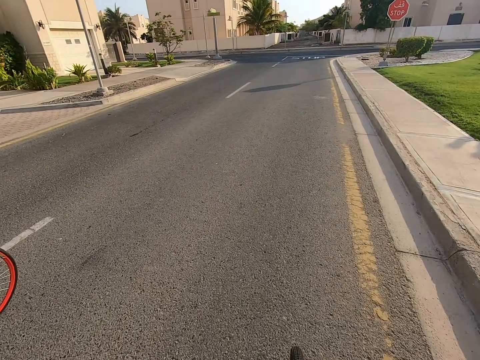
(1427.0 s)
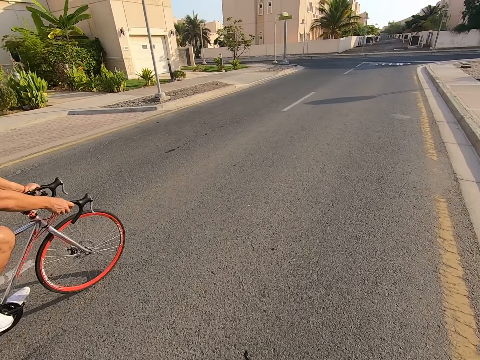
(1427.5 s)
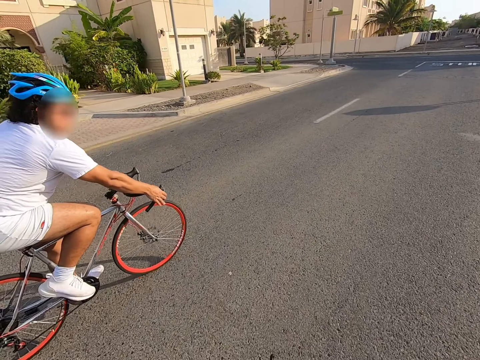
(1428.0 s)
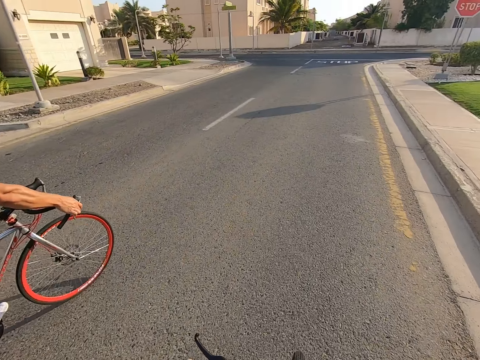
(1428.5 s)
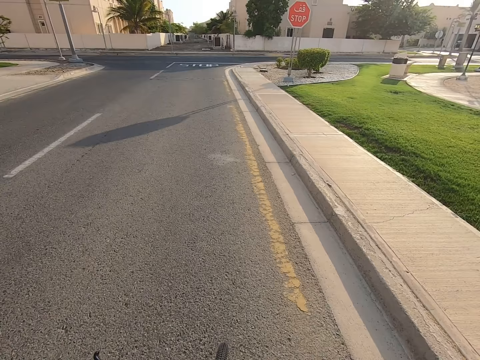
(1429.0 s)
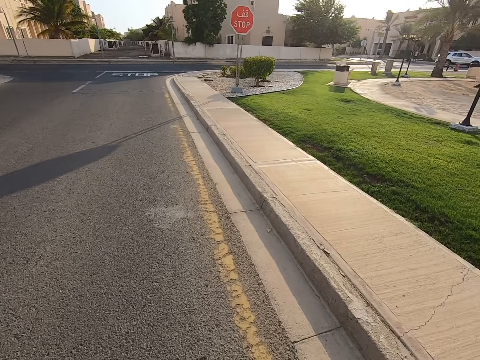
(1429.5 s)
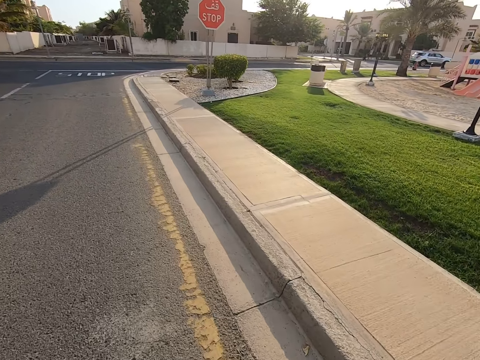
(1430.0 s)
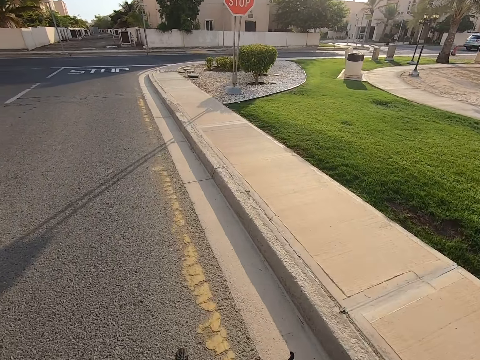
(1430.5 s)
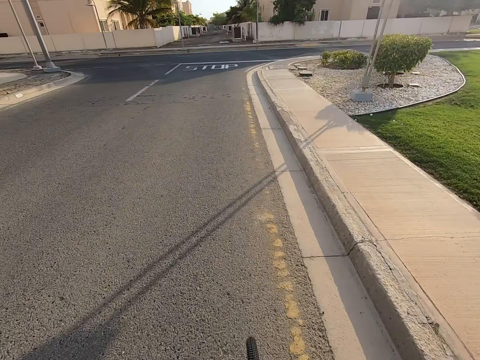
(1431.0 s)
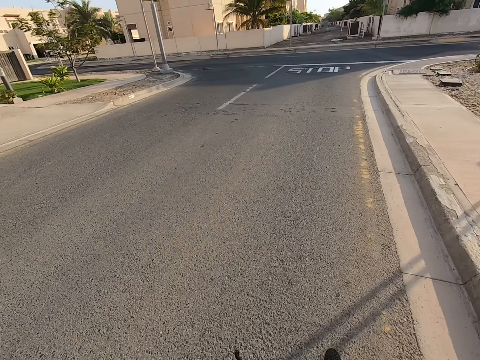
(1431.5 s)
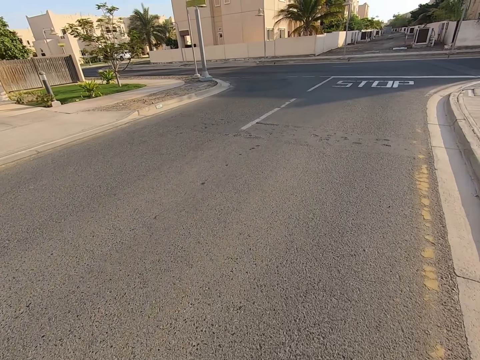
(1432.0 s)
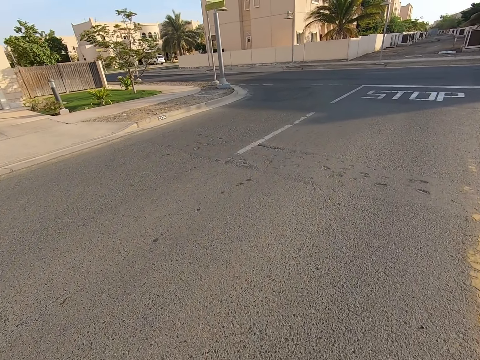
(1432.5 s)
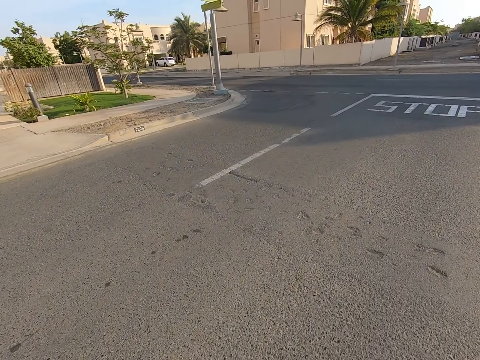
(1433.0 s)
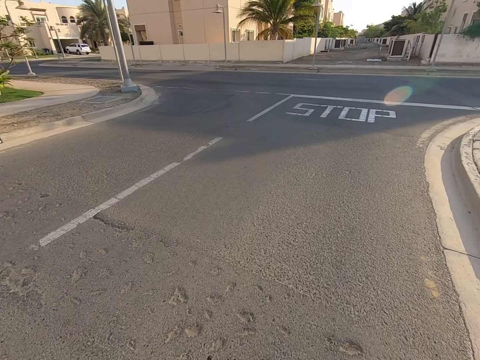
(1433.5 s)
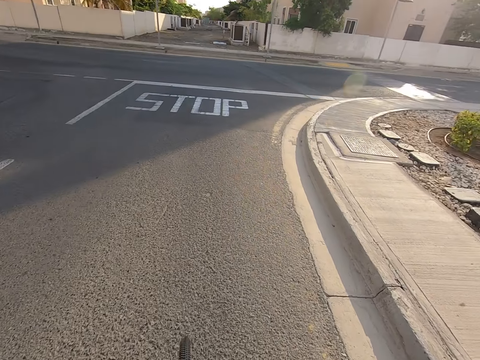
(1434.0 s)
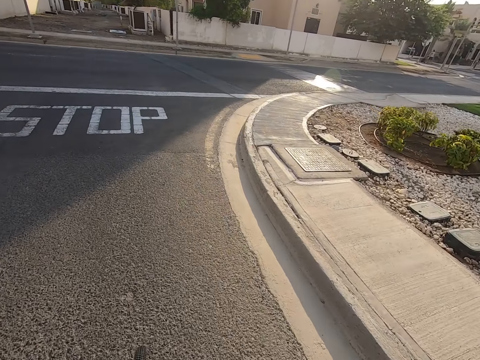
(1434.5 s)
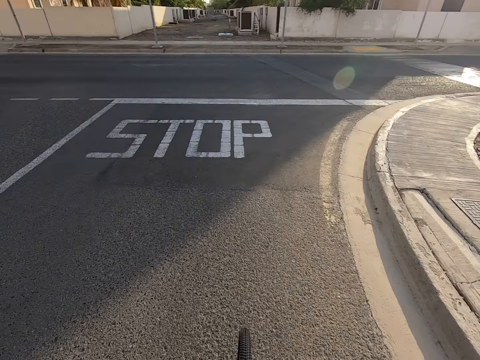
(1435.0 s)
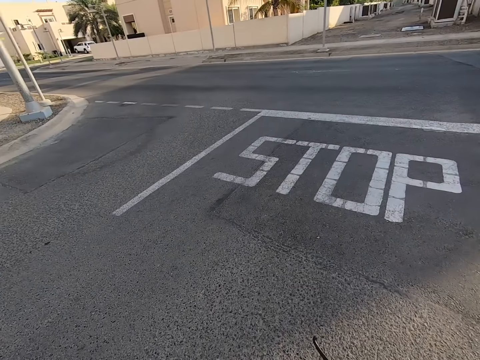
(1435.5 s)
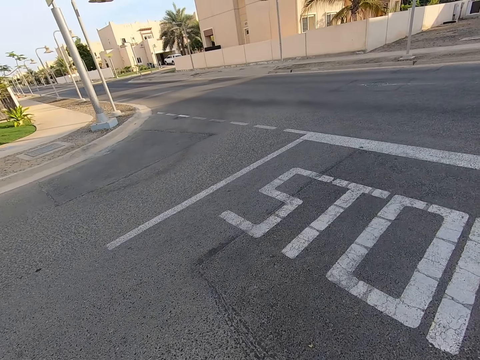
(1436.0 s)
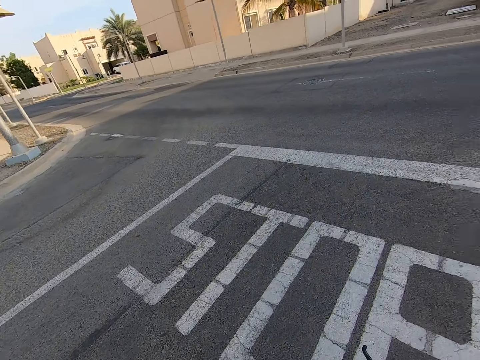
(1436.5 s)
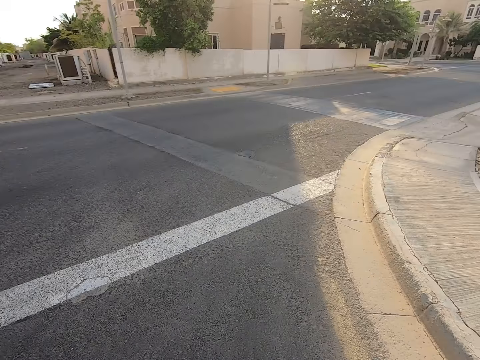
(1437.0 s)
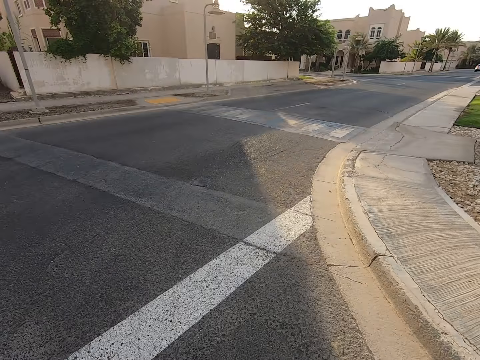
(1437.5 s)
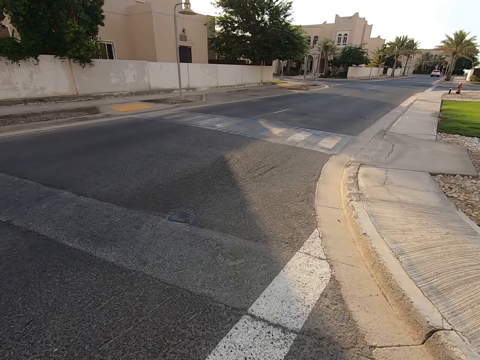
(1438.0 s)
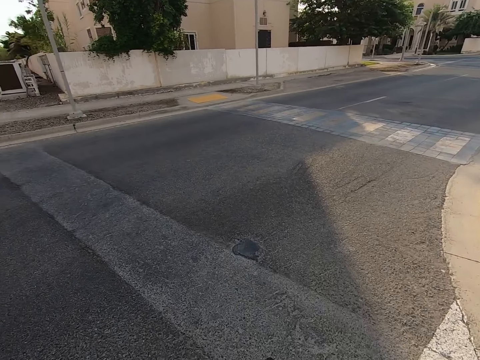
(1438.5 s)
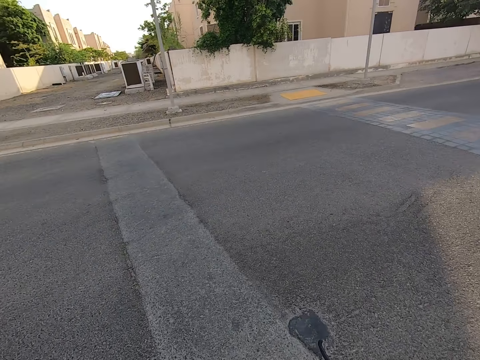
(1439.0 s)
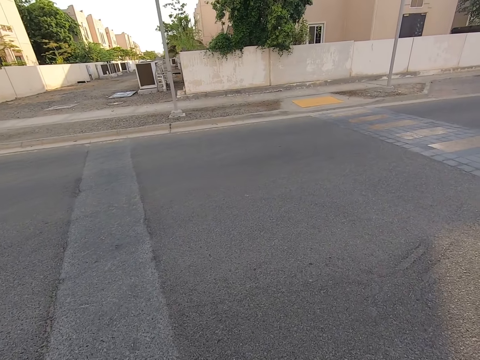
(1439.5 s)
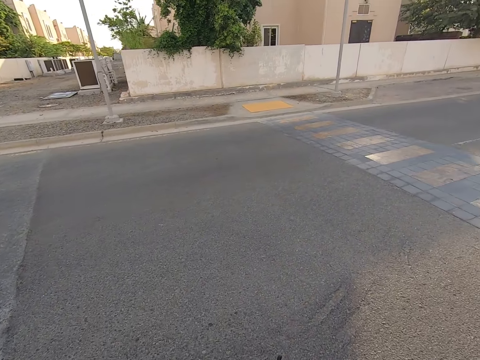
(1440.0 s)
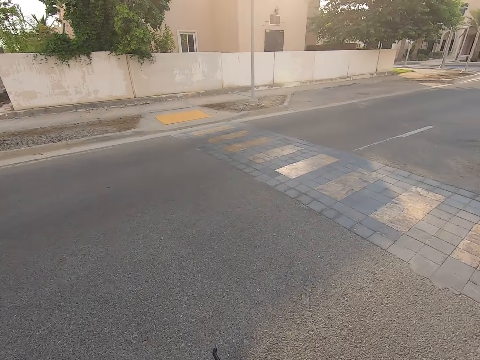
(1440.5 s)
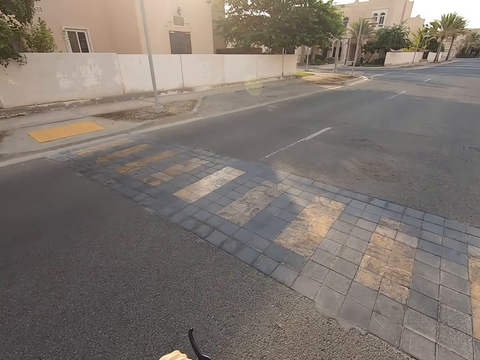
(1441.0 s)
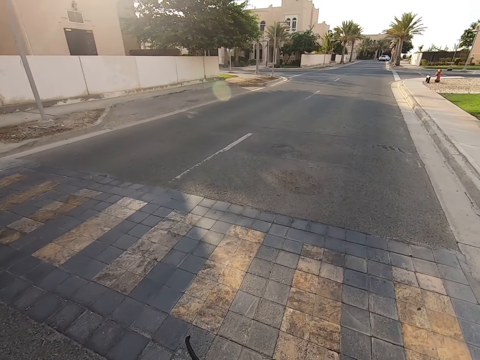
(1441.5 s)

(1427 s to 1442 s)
The camera wearer cycles on the right side of the road.

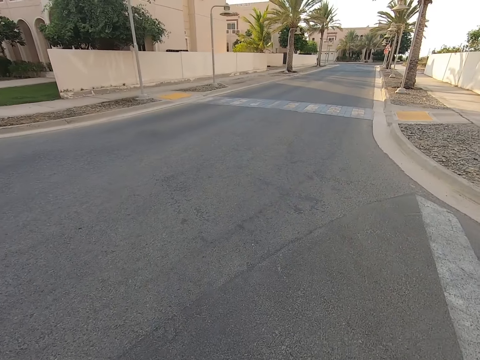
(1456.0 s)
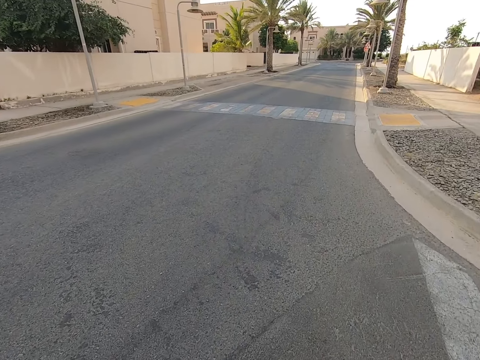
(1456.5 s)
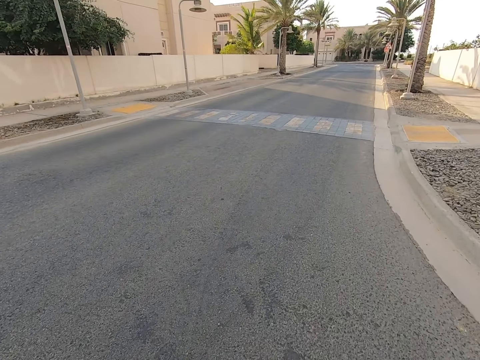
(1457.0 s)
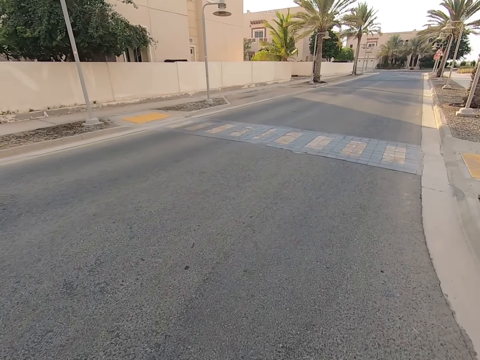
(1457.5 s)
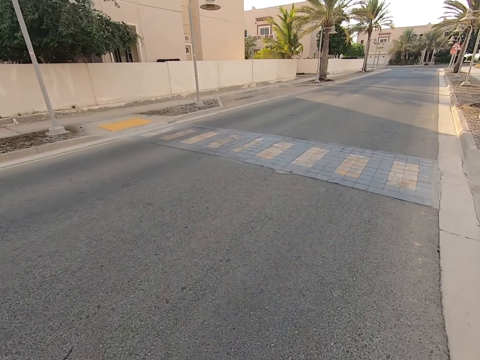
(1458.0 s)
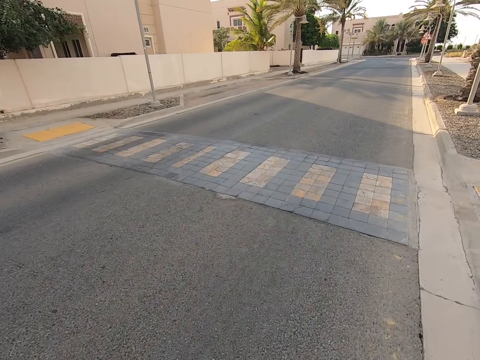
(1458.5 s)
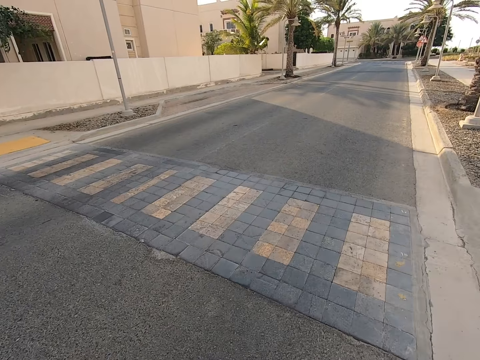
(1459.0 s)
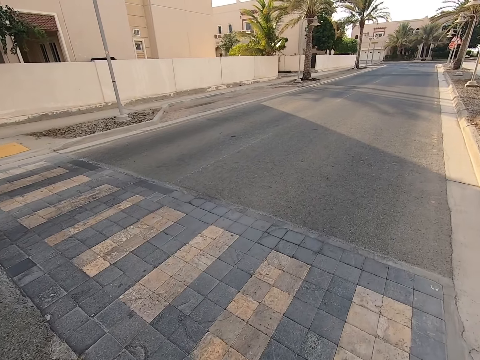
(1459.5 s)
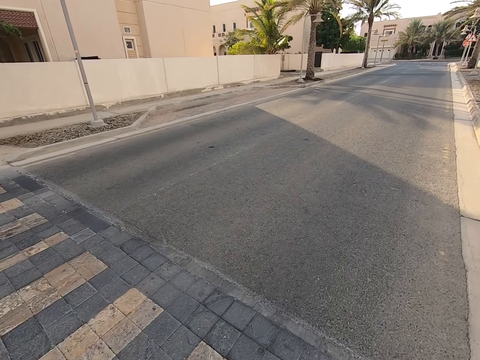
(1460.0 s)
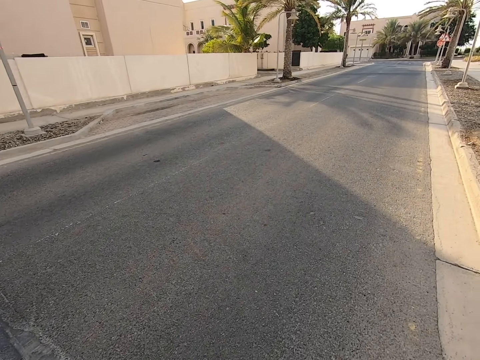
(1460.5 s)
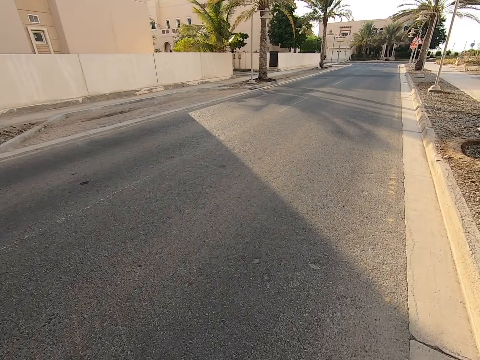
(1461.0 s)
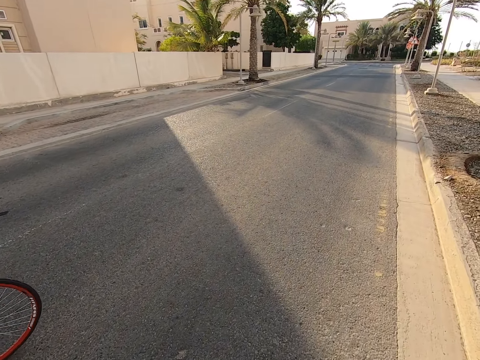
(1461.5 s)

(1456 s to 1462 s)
A man cycles on the road.

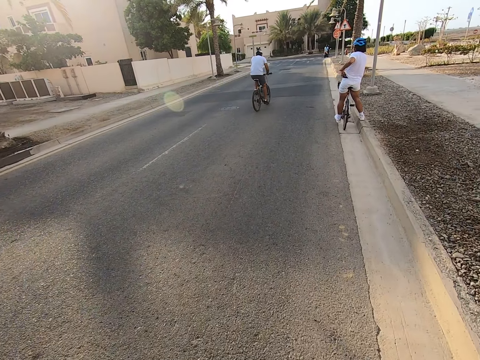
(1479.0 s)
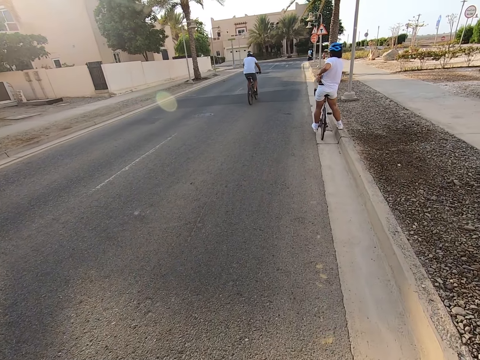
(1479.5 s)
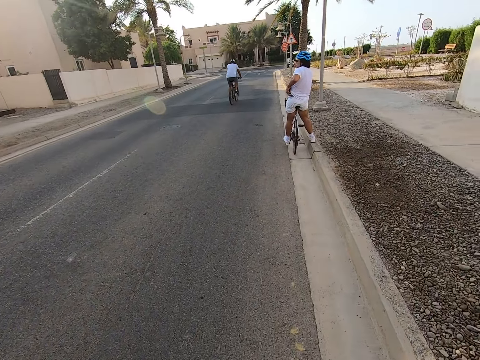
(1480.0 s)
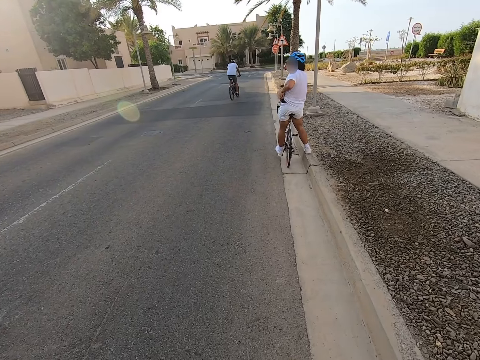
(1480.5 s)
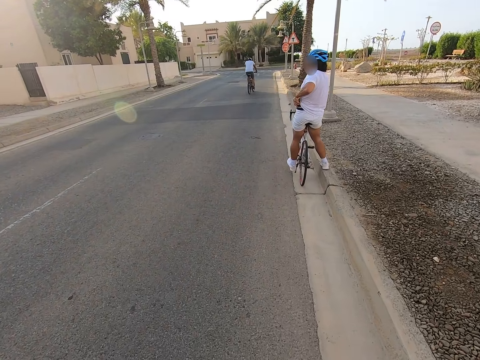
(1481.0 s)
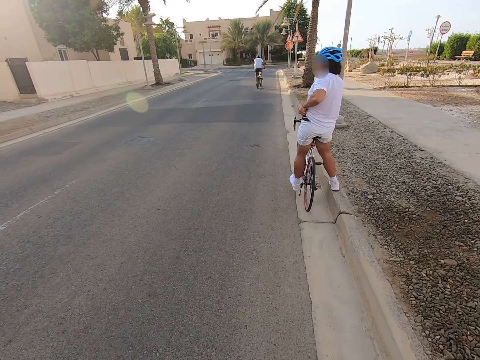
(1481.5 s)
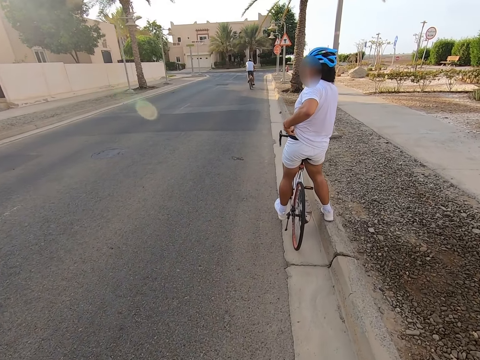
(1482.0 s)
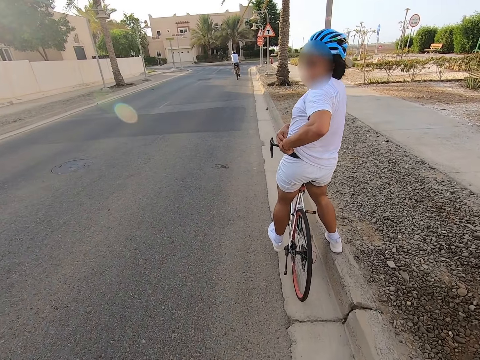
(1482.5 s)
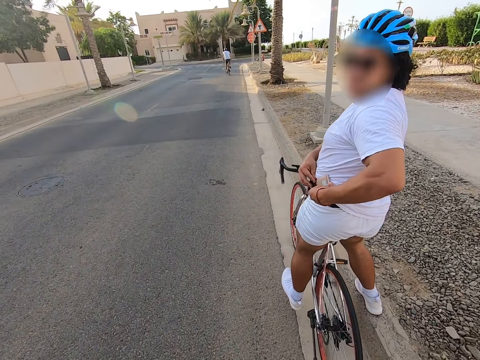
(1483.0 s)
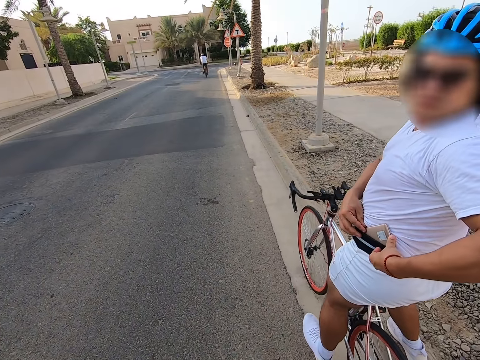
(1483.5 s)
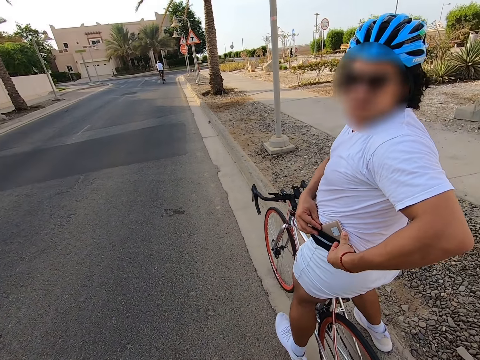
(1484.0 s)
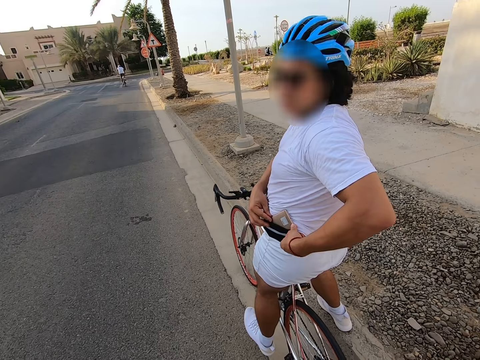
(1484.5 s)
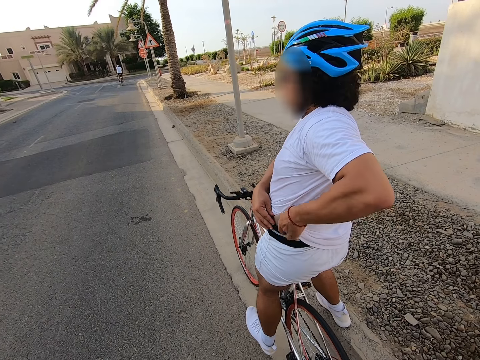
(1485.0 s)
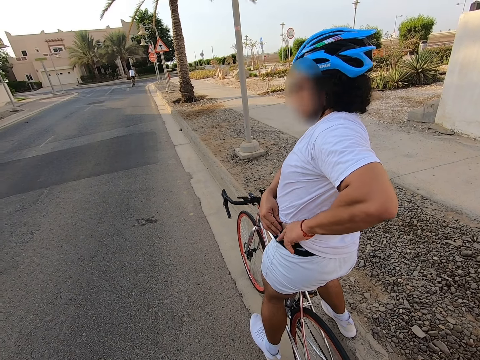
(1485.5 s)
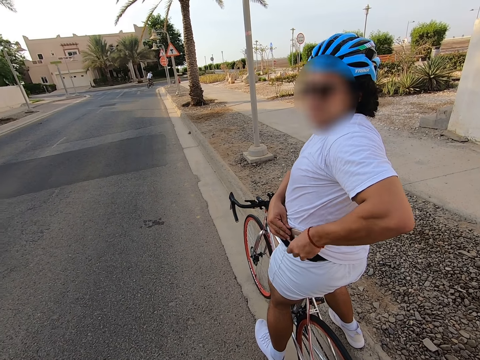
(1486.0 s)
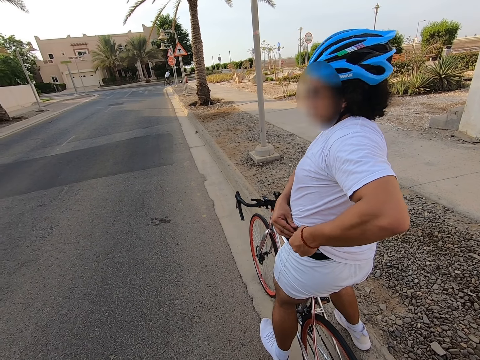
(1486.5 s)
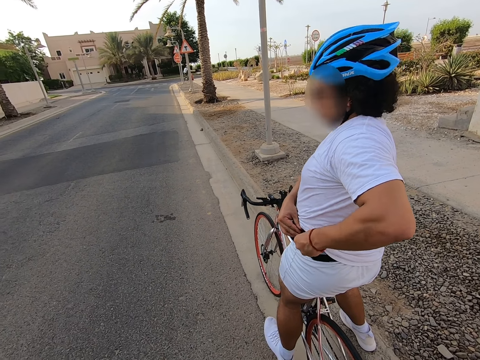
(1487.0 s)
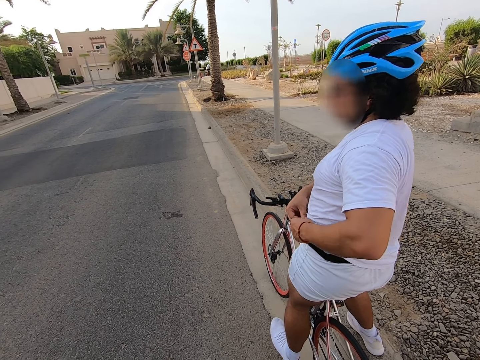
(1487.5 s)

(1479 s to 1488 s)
The camera wearer cycles the bike. A cyclist fixes her phone. The camera wearer stops with the bike at the road.
